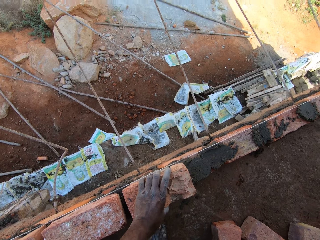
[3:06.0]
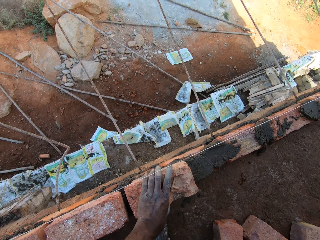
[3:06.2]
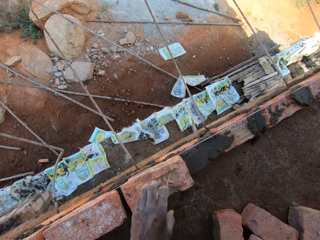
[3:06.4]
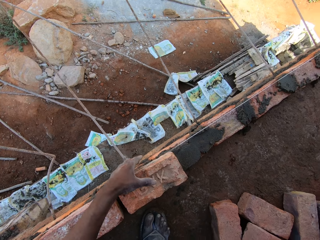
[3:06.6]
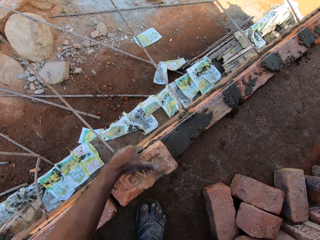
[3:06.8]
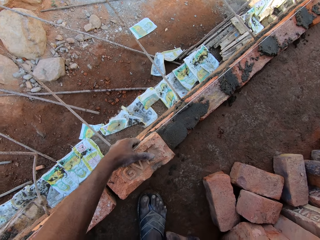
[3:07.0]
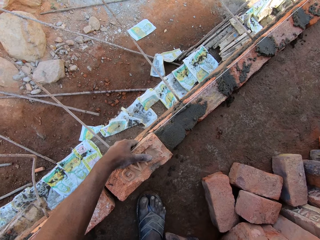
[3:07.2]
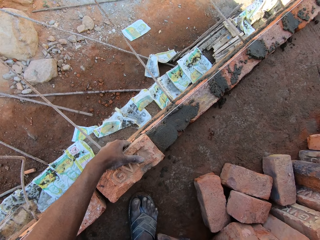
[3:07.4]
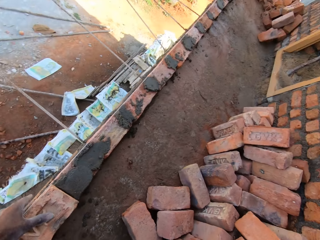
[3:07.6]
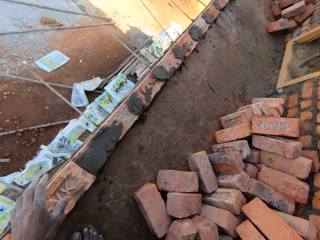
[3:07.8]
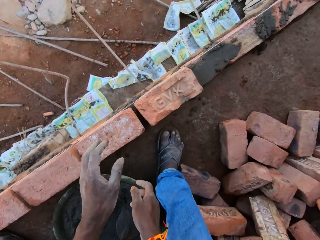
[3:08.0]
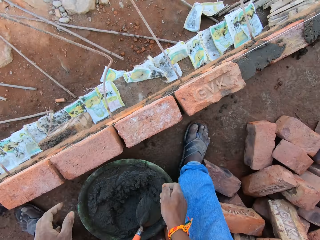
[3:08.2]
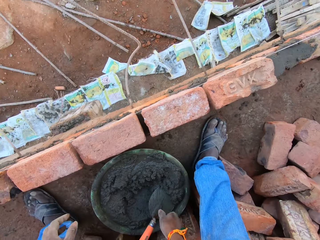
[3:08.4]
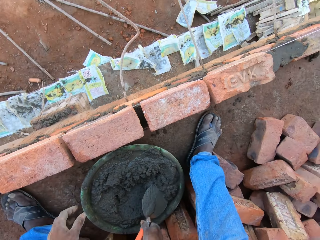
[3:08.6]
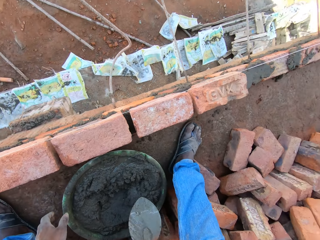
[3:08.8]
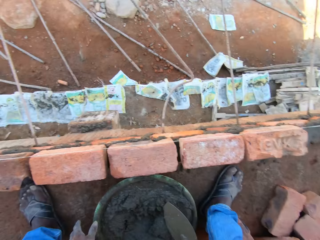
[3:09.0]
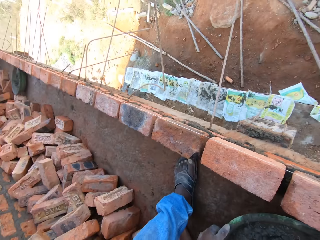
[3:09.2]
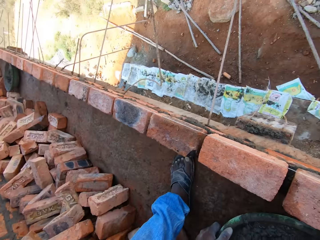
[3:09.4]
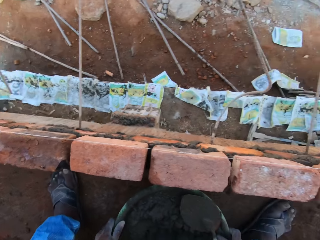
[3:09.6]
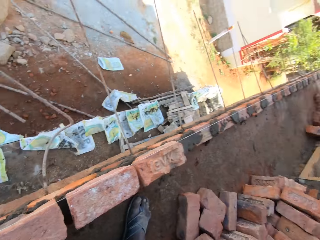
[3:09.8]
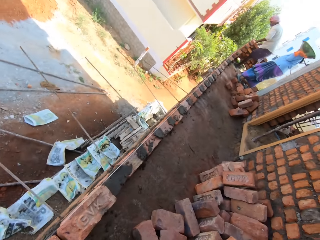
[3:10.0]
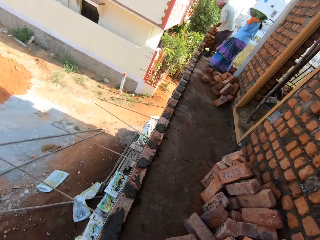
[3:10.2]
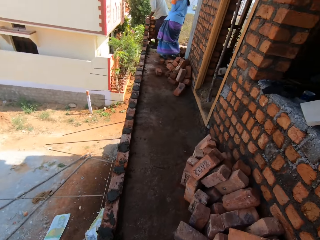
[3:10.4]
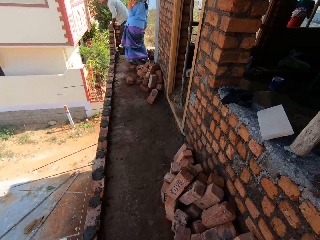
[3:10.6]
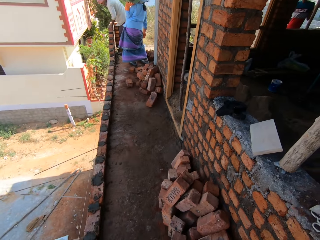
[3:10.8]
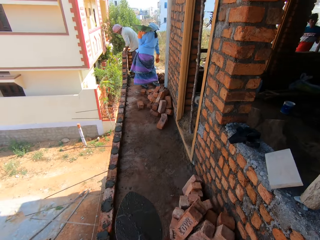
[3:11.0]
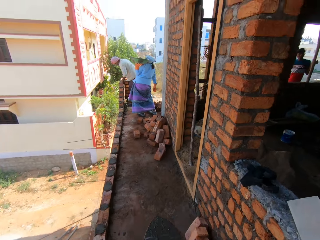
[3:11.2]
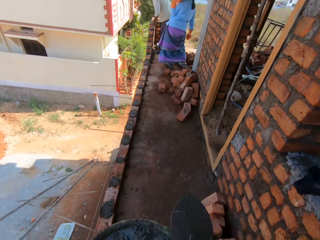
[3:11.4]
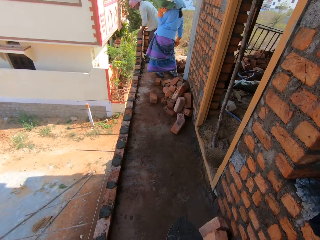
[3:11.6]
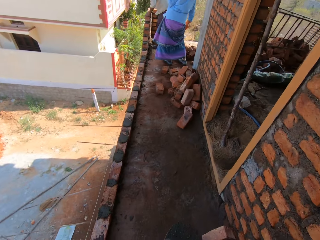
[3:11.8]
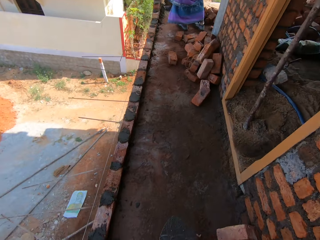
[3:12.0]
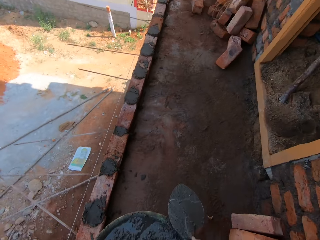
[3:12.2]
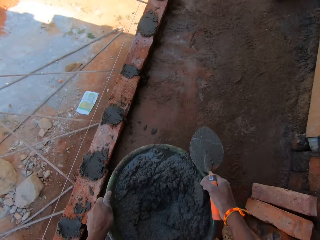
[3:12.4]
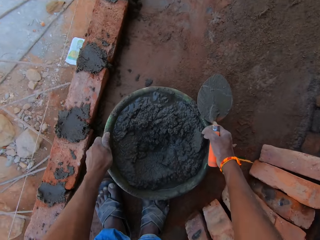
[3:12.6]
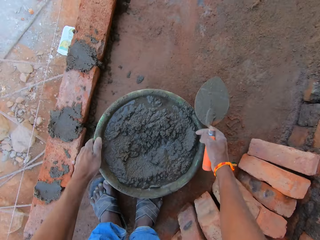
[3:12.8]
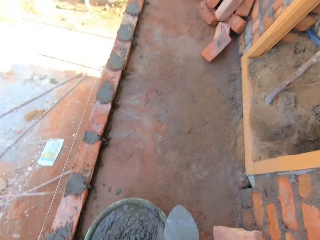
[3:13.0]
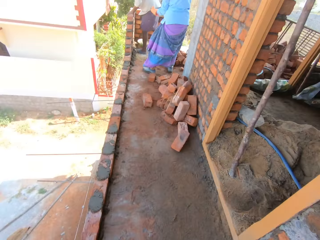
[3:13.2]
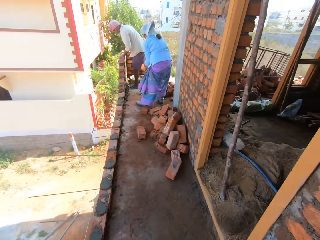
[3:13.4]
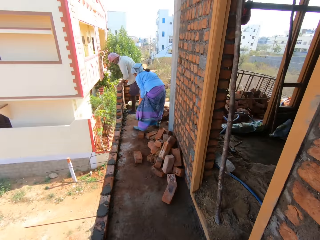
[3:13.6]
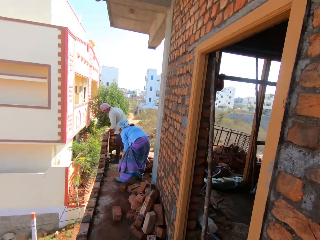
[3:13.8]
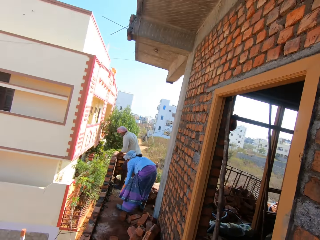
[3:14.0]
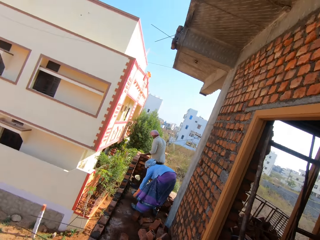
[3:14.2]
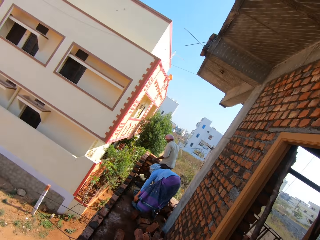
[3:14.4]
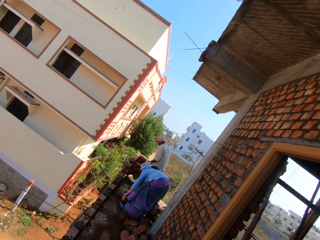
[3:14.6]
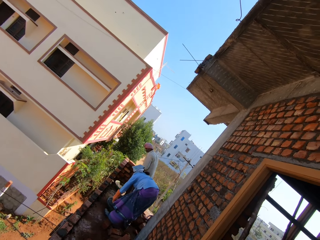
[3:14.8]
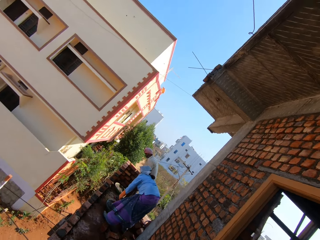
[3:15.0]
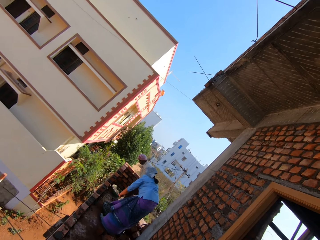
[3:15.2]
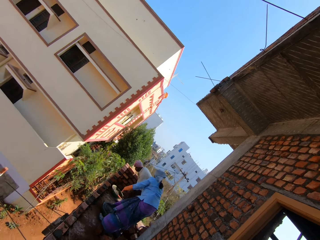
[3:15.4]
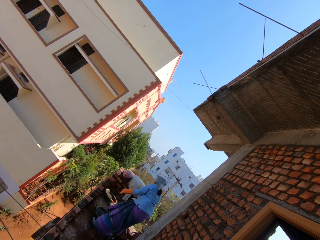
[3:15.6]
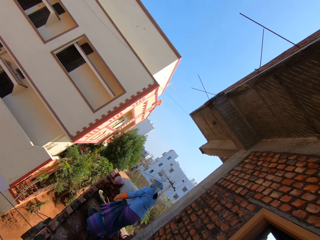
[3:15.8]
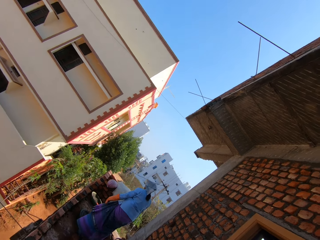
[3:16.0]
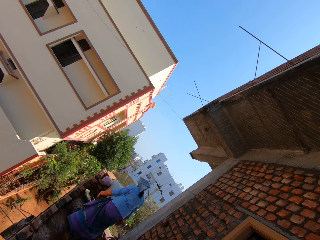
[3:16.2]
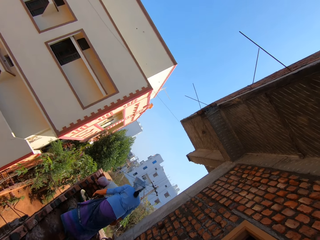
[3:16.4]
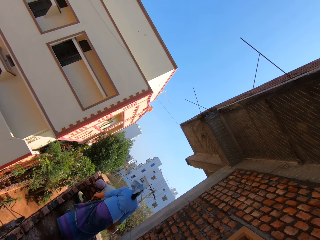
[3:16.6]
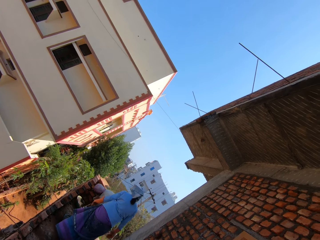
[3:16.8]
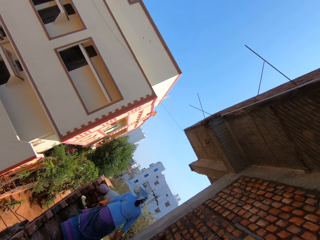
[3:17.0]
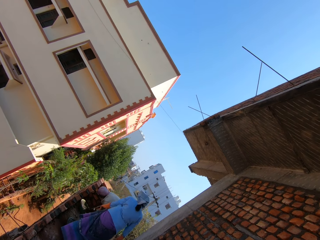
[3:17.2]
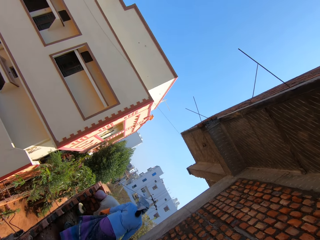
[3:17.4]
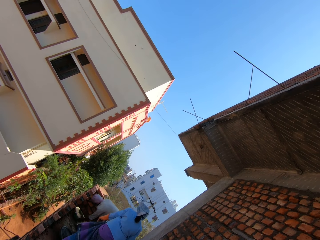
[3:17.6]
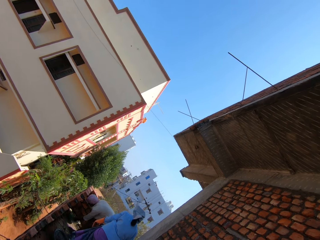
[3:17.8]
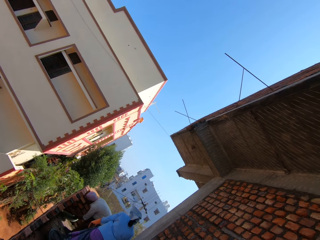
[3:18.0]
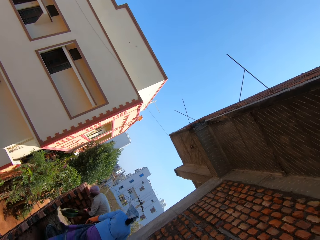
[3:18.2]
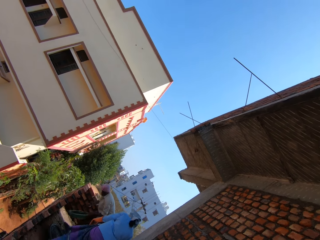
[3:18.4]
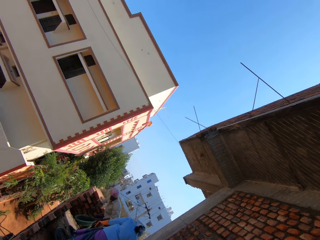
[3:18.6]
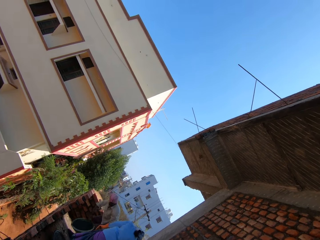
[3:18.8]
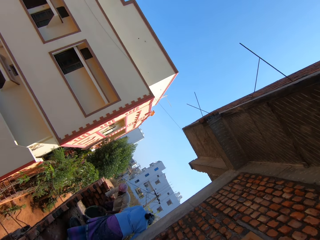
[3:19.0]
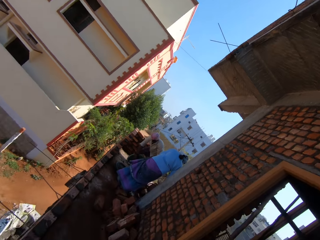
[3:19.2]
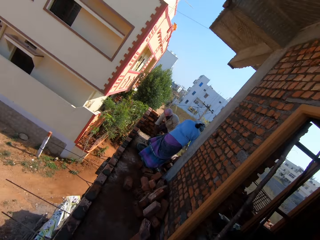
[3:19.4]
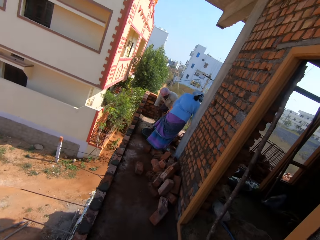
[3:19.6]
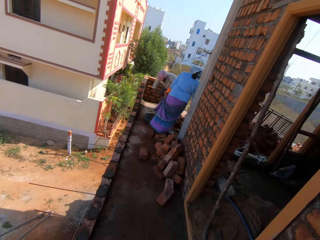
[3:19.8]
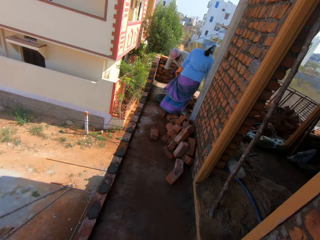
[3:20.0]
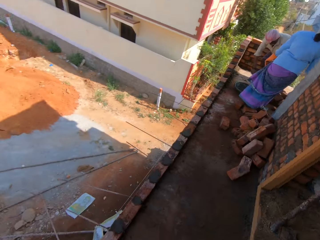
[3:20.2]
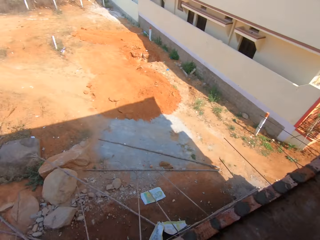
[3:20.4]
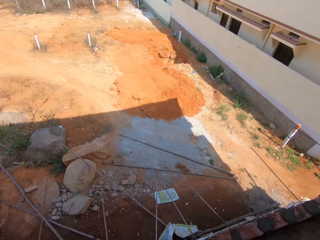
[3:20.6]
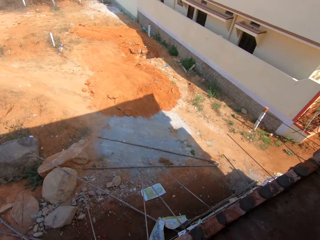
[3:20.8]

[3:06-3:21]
The camera wearer adjusts the red brick with his left hand. He takes the trowel from the bowl of mortar with his right hand. He picks the head pan with sand concrete. The woman carries a bowl with her left hand. The man checks the red bricks with his left hand. The camera wearer moves on the site floor corridor towards the woman and the man. He drops the bowl of mortar on the floor with his hands. The woman drops the bowl on the floor with her hands. The man mixes mortar in a bowl with a trowel in his right hand. The man carries the bowl of mortar from the floor with his left hand.

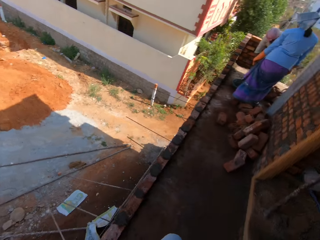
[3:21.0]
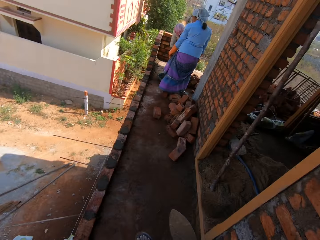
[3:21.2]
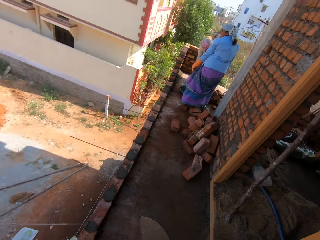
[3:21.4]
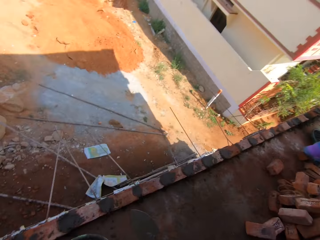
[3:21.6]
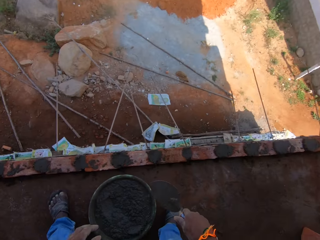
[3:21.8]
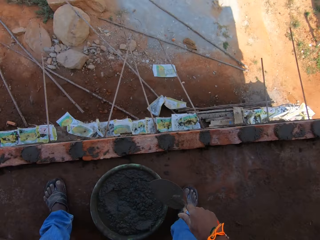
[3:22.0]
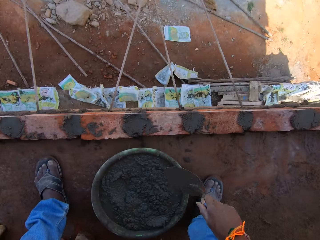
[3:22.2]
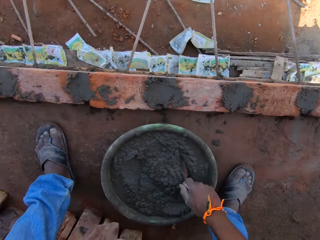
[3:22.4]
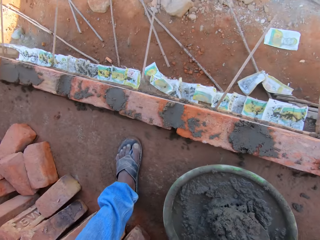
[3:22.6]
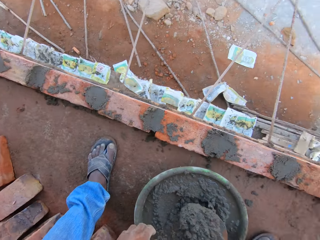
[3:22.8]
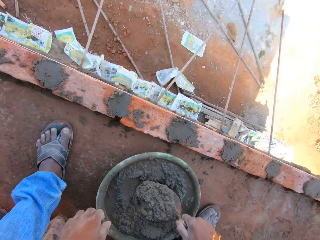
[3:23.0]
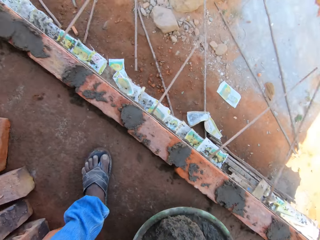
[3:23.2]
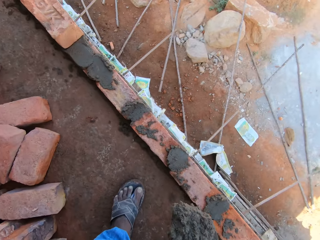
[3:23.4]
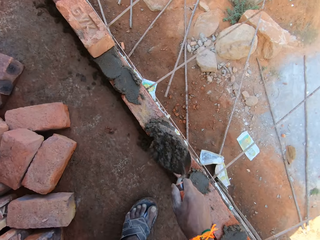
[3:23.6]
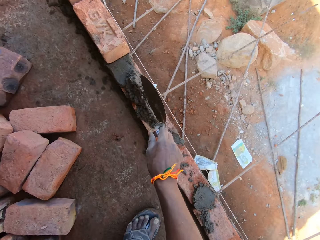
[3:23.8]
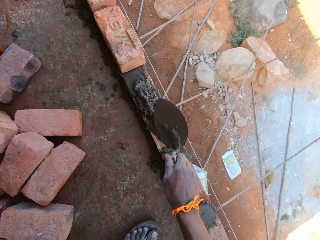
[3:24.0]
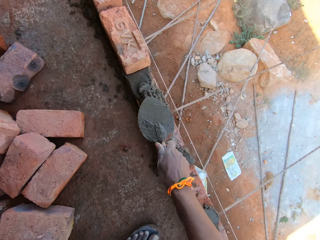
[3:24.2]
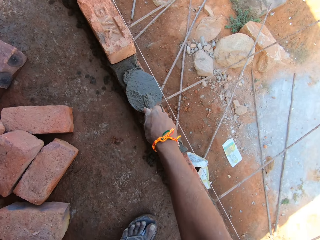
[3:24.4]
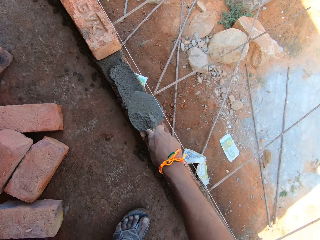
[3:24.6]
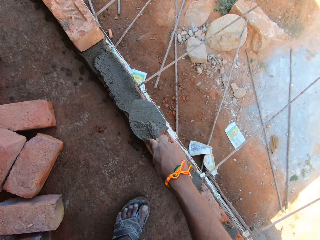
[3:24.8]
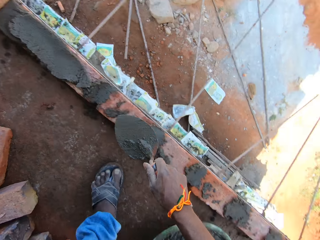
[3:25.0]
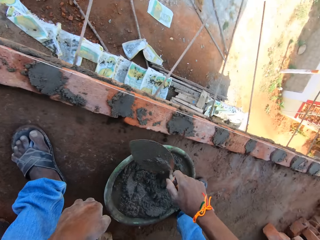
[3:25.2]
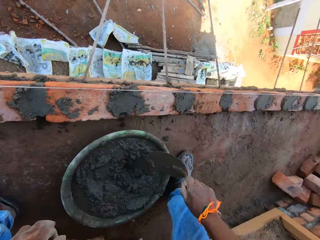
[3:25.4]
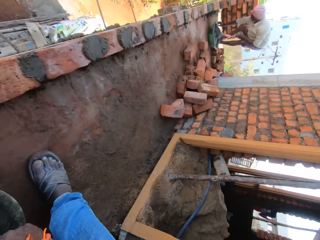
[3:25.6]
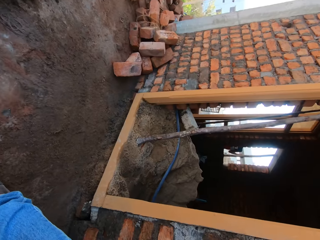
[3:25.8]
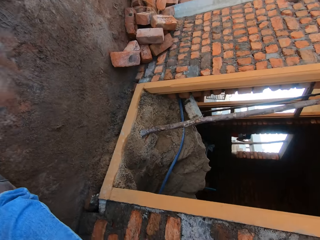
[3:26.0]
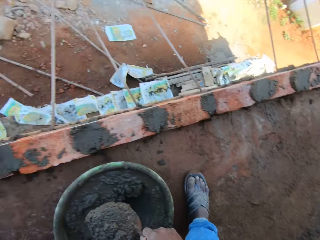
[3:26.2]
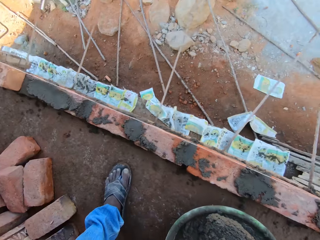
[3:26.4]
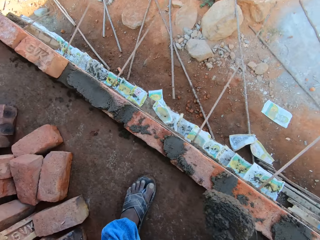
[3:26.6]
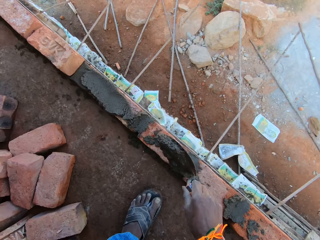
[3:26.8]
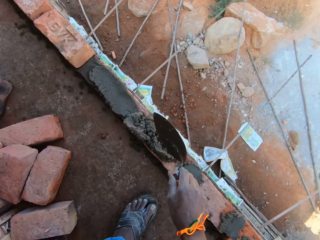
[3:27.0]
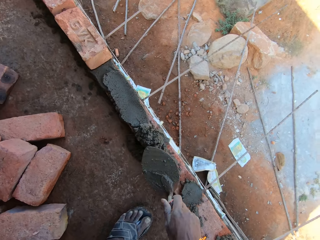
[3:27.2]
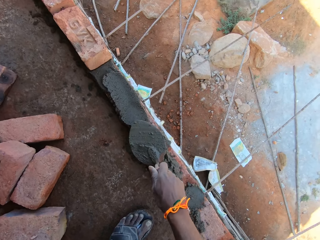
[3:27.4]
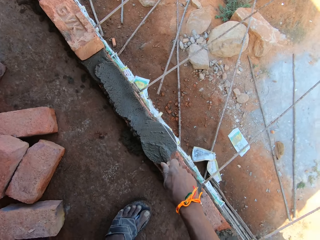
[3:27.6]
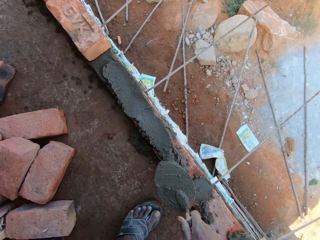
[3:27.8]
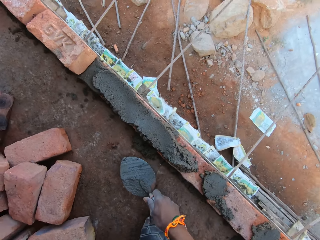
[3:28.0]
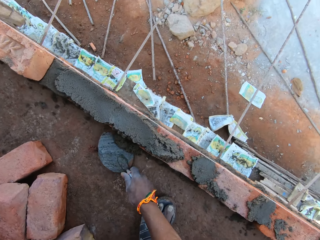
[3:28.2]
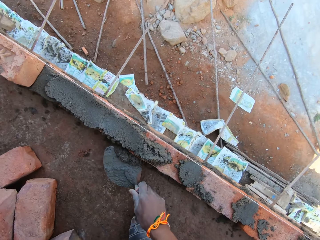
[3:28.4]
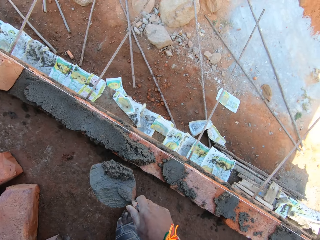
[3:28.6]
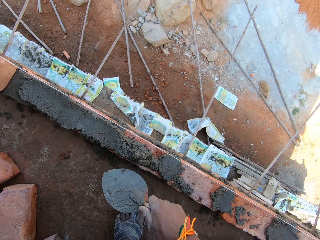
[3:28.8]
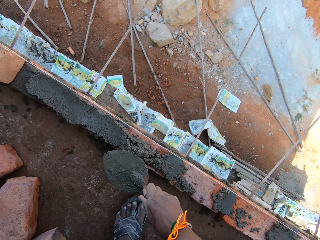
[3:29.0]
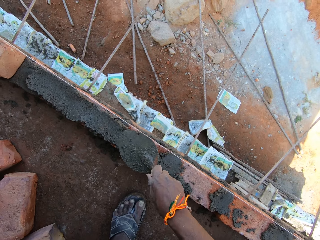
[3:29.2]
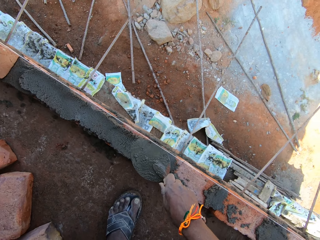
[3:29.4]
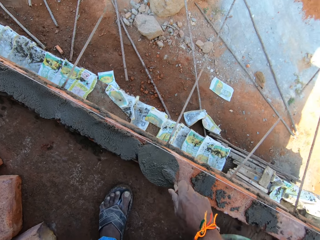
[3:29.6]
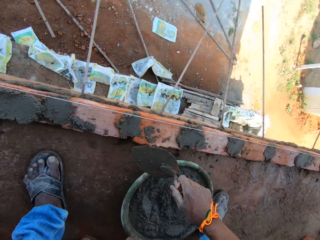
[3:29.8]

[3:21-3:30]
The camera wearer scoops some mortar from the bowl with the trowel in his right hand. He pours the mortar on the red bricks with the trowel in his right hand. He plasters the red bricks with the trowel in his right hand. He scoops some mortar from the bowl with the trowel in his right hand. He pours the mortar on the red bricks with the trowel in his right hand. He plasters the red bricks with the trowel in his right hand. He scoops some mortar from the floor with the trowel in his right hand. He pours the mortar on the red bricks with the trowel in his right hand. He plasters the red bricks with the trowel in his right hand.
